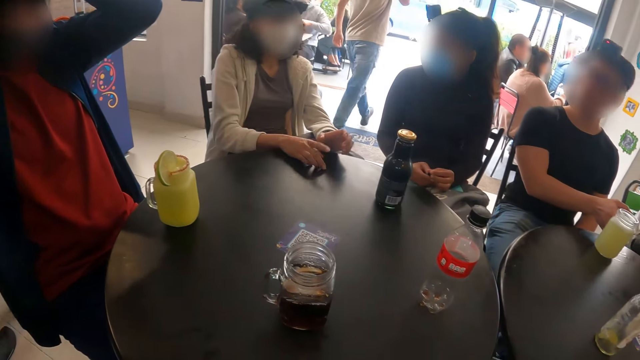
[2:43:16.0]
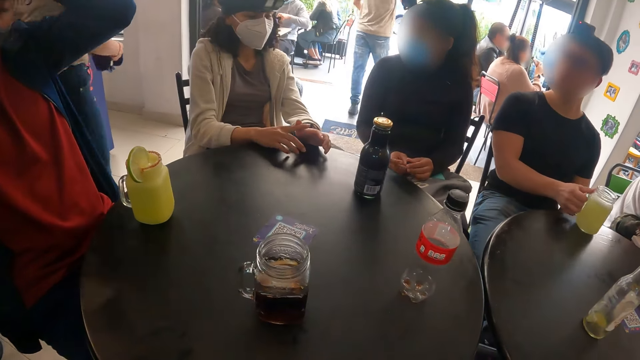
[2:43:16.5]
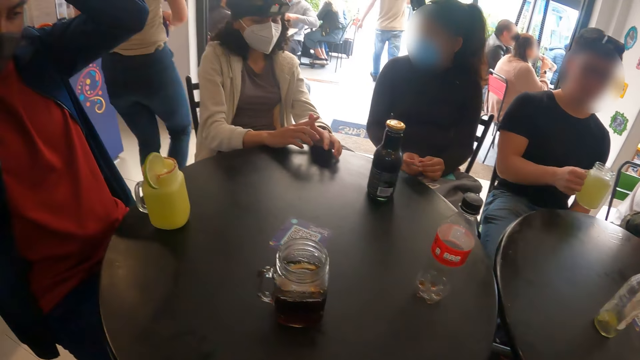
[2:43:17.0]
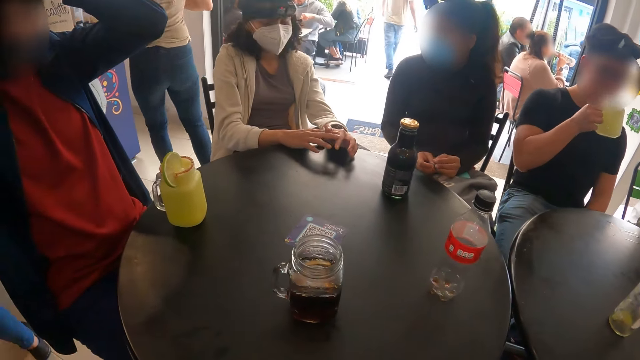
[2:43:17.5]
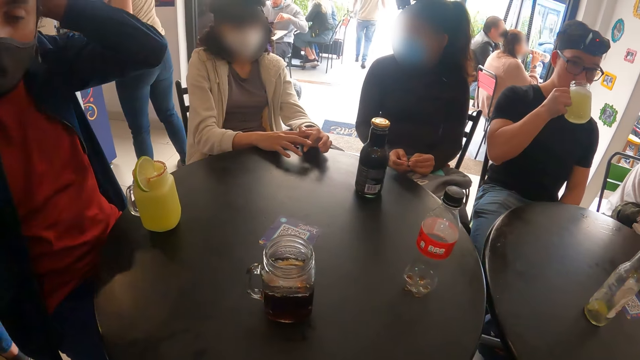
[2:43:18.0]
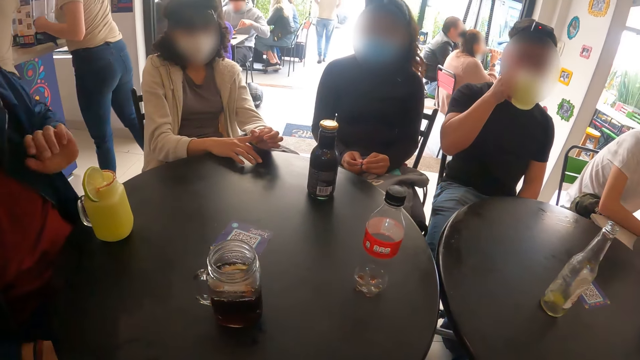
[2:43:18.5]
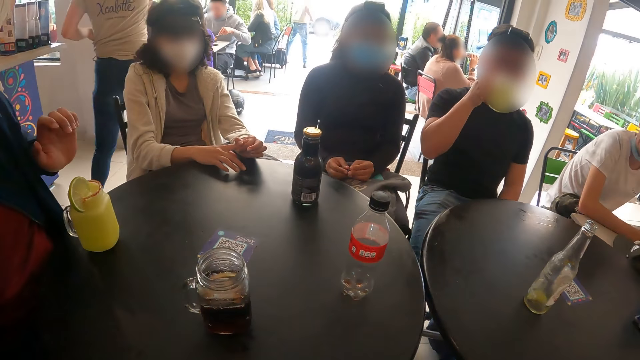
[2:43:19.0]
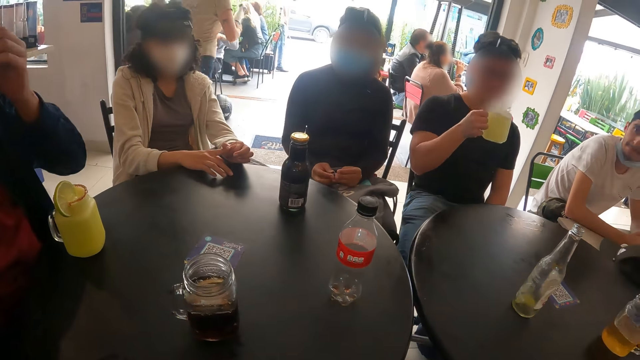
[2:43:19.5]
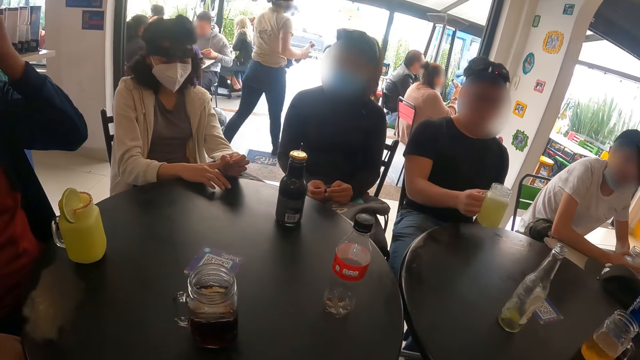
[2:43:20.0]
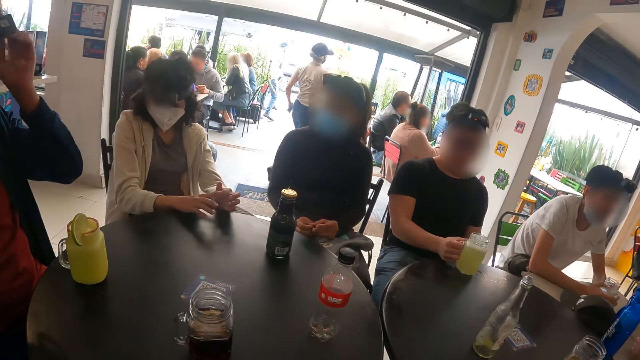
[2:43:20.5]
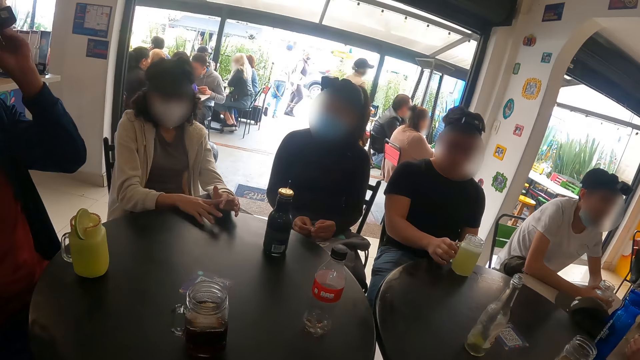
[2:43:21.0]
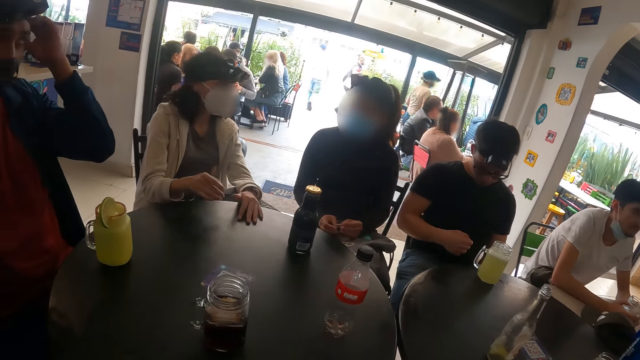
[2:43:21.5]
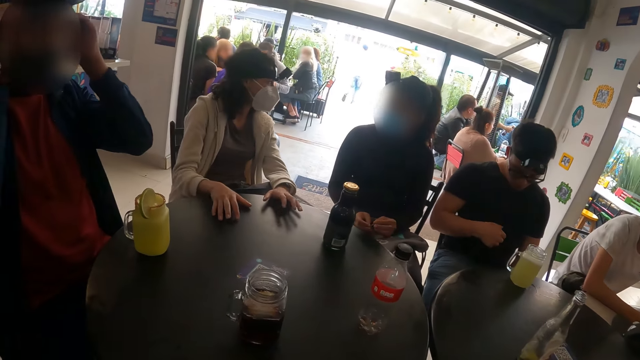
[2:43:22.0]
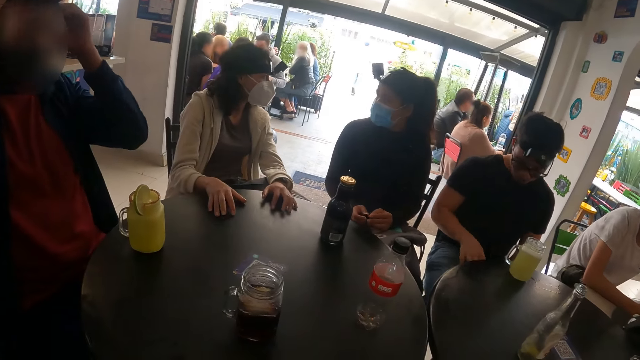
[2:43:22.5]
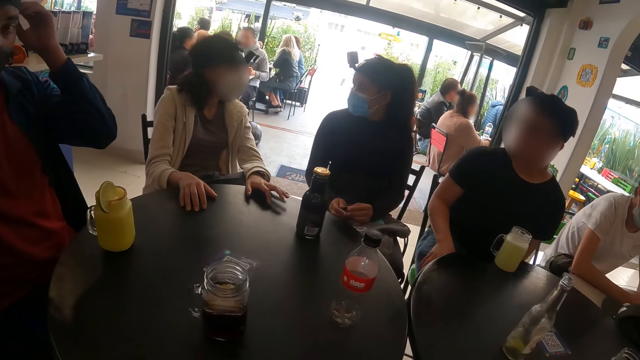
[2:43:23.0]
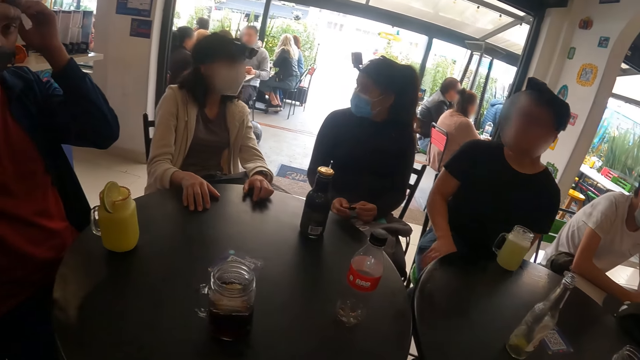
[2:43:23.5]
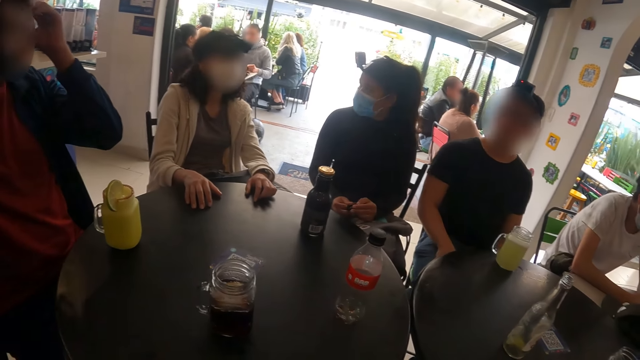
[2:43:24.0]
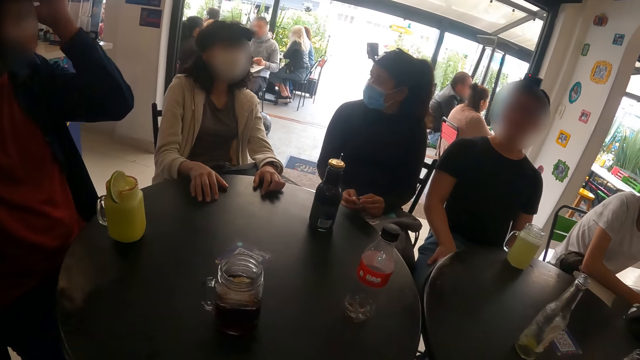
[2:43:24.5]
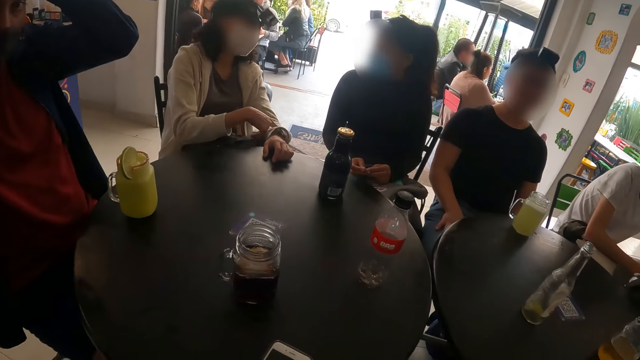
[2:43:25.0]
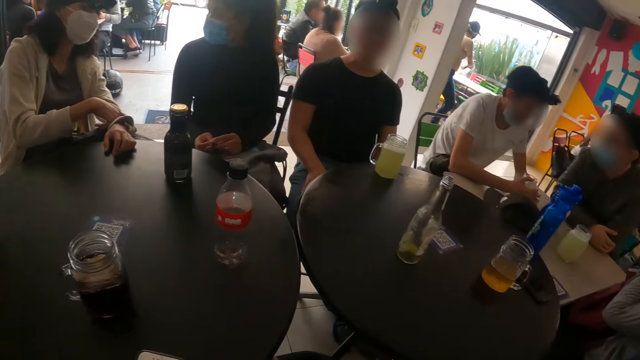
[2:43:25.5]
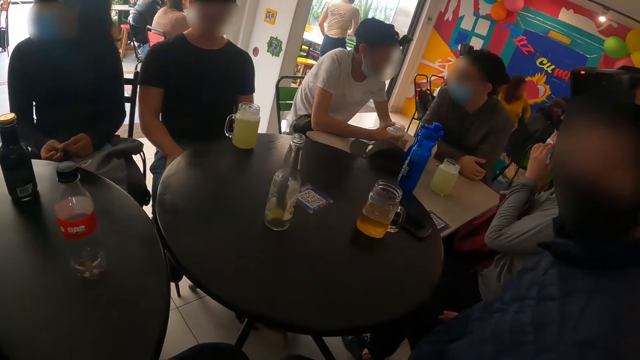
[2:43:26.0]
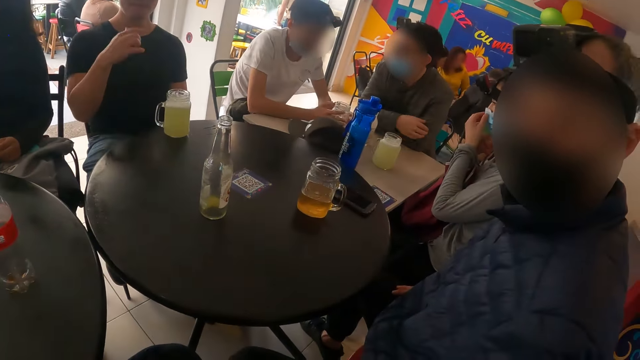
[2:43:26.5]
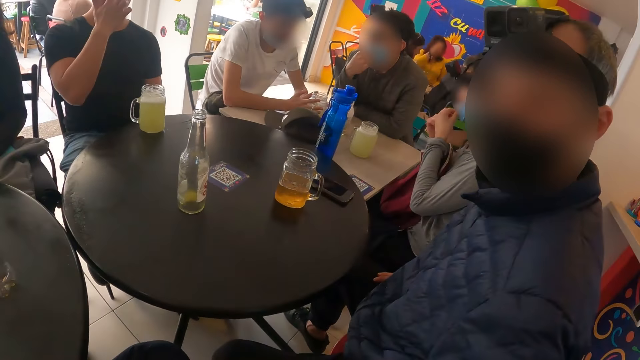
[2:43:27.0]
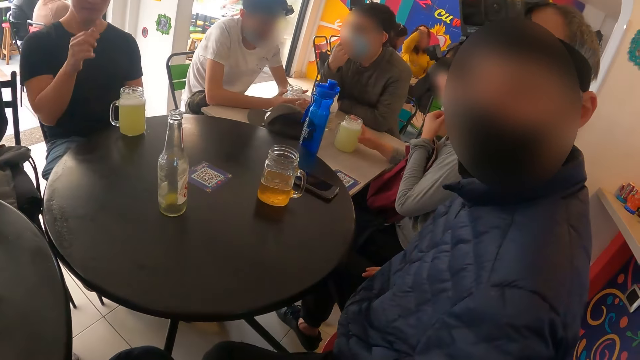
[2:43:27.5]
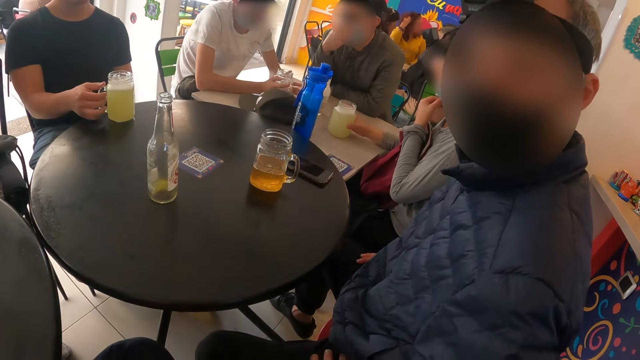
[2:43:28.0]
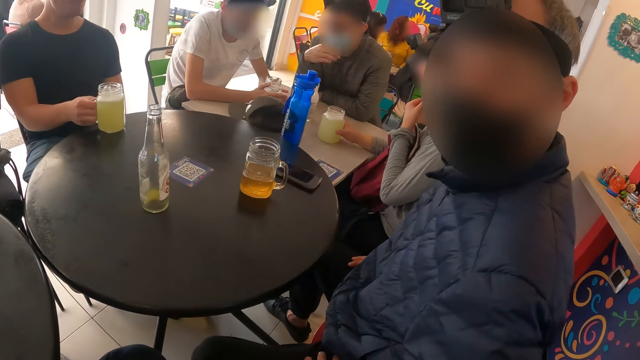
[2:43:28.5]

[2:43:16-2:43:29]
A person picks up a drink. Another person lifts hands. The first person places a glass on the table. A lady chats with friends. The camera wearer looks around. They stare at a man.

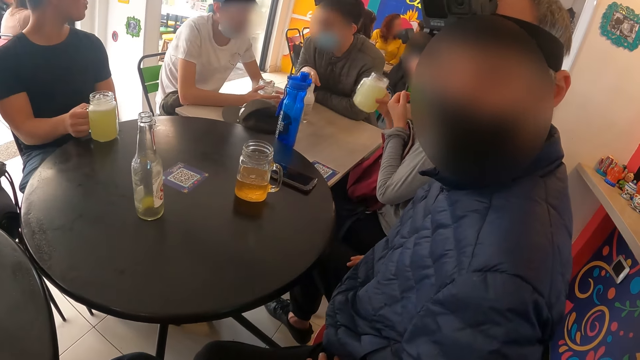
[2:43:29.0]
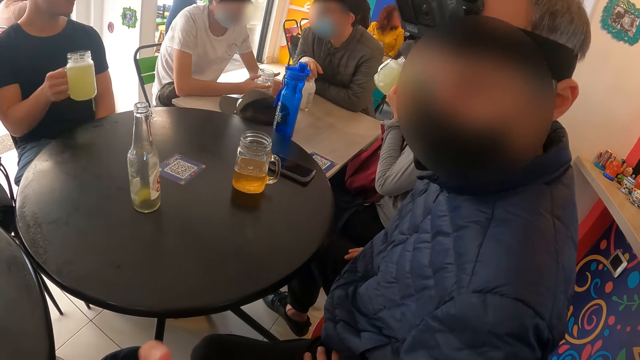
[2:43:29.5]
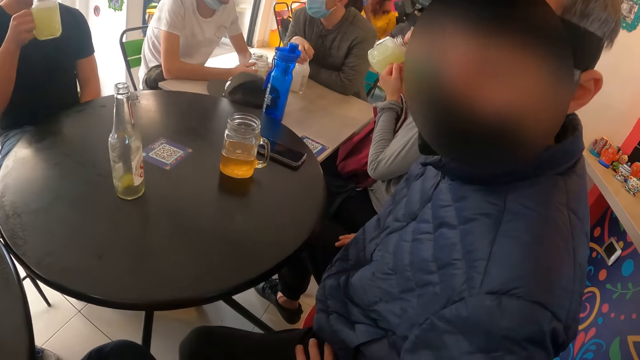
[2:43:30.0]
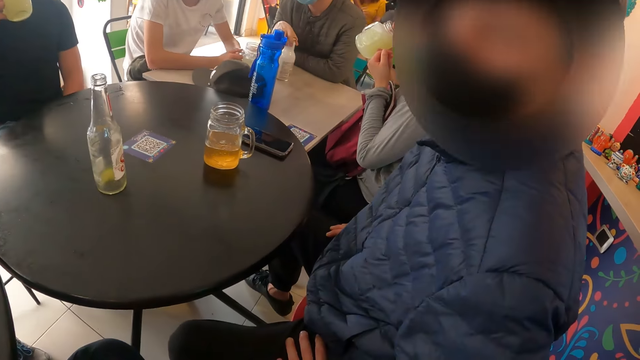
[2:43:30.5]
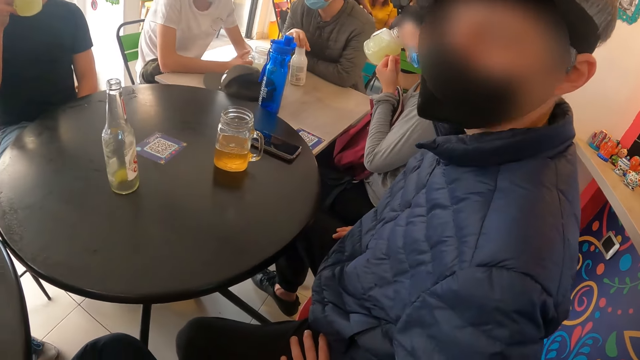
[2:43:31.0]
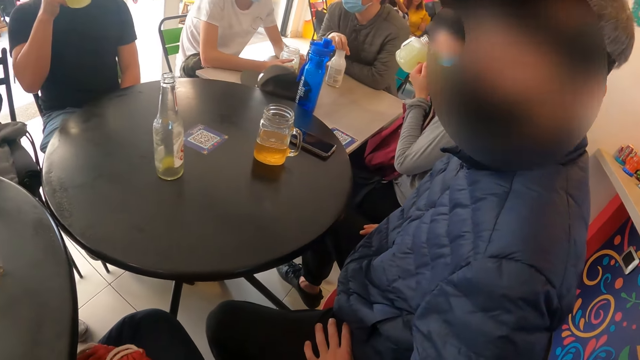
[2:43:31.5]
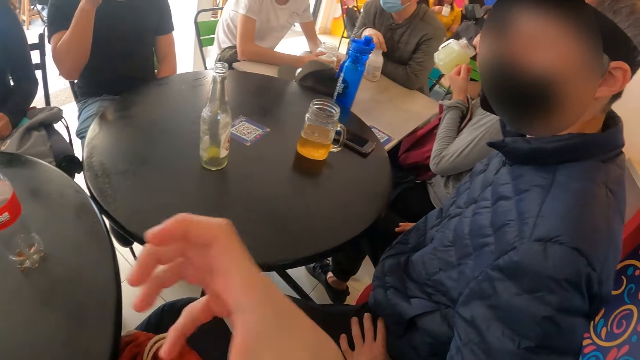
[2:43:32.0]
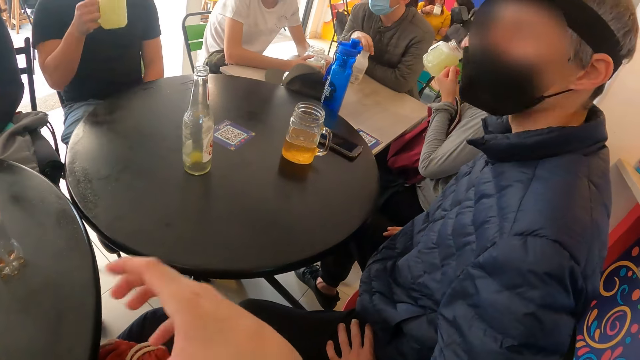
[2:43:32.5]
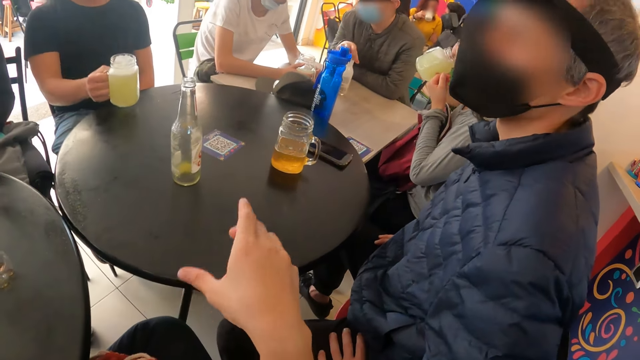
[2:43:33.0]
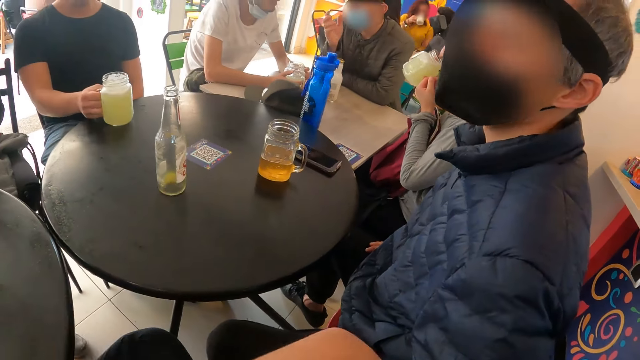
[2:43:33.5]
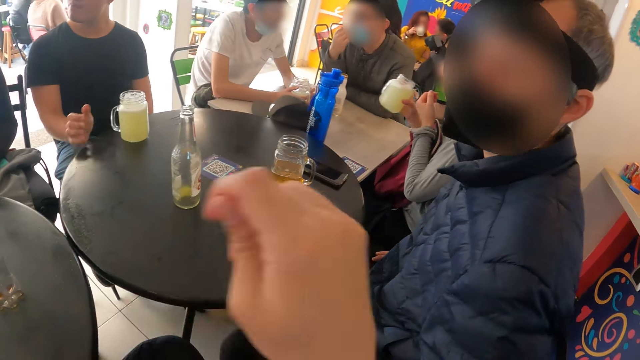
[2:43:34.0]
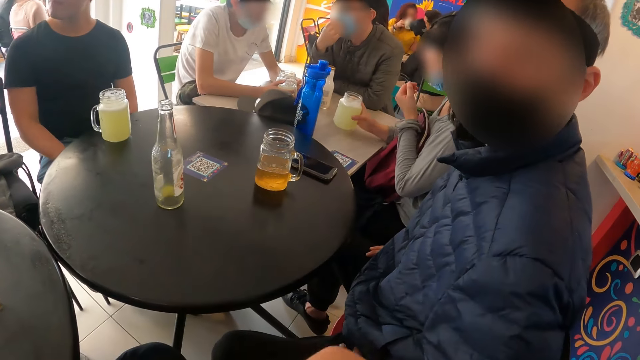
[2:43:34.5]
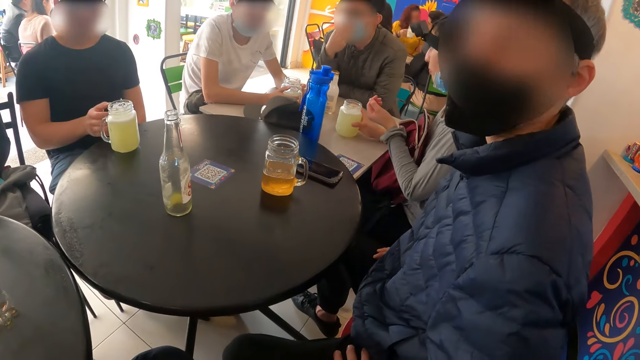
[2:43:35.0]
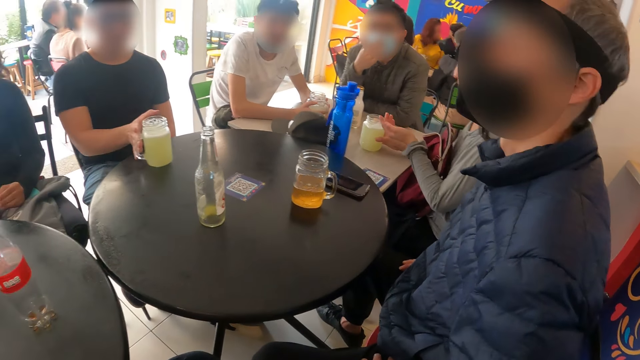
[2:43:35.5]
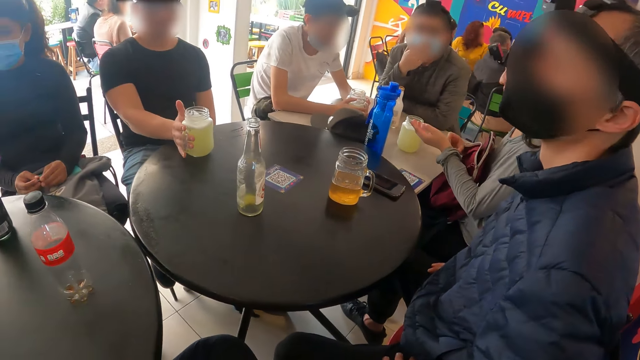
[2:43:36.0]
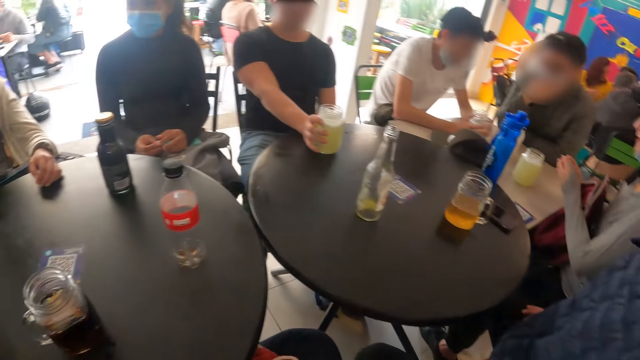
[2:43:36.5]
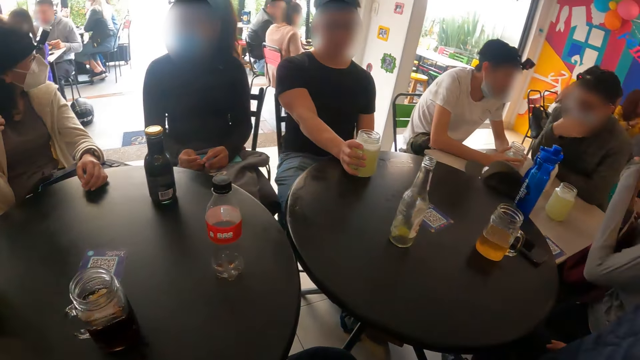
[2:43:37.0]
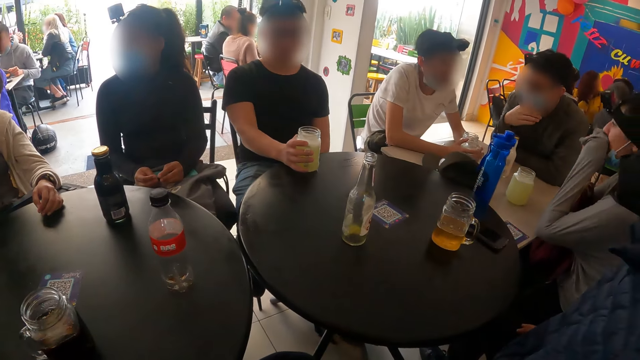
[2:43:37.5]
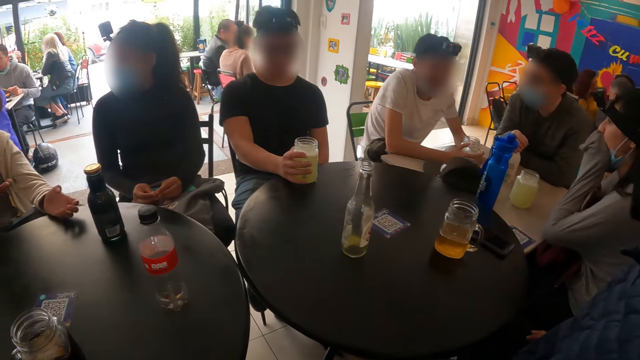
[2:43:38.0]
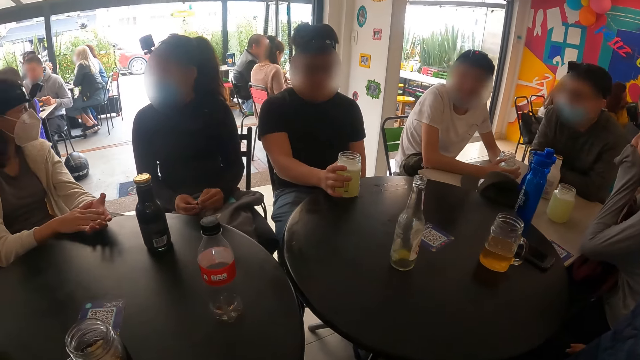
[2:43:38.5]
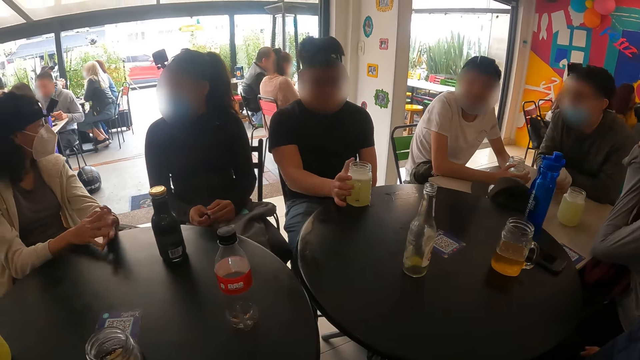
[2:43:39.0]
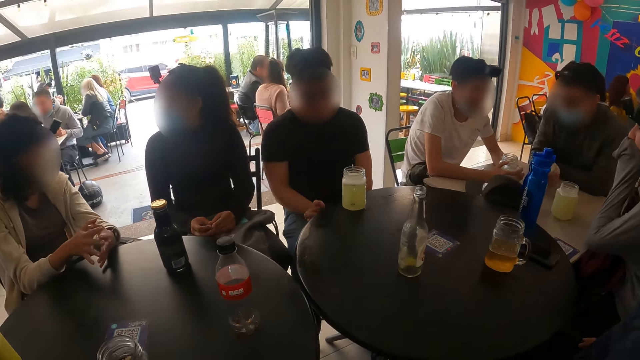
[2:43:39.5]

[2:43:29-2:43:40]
A man chats with the camera wearer. The camera wearer moves their hand. They talk to the man. They chat with friends.
